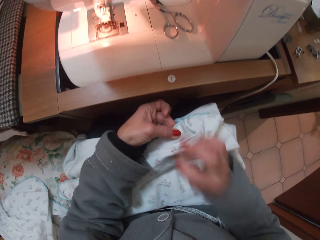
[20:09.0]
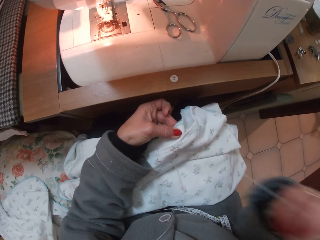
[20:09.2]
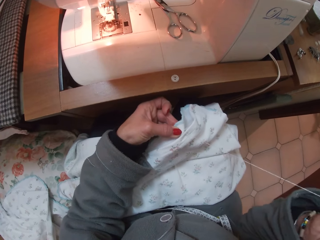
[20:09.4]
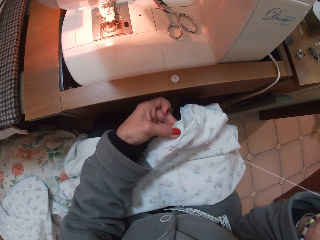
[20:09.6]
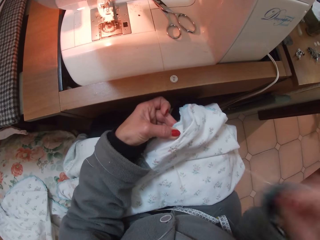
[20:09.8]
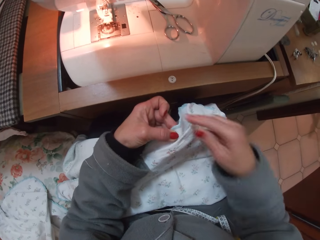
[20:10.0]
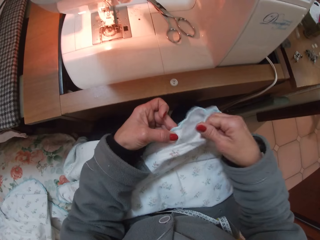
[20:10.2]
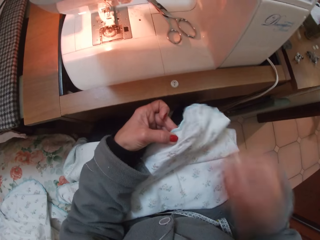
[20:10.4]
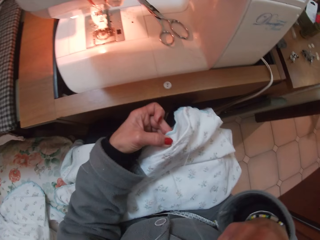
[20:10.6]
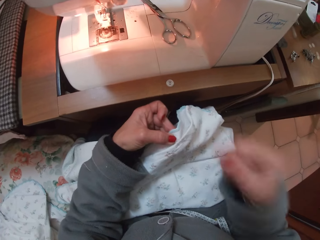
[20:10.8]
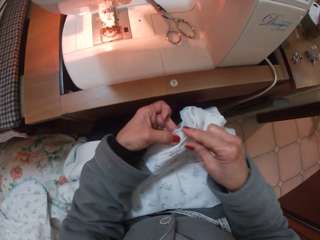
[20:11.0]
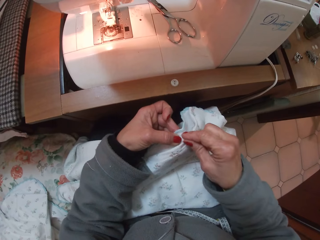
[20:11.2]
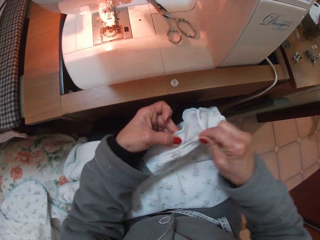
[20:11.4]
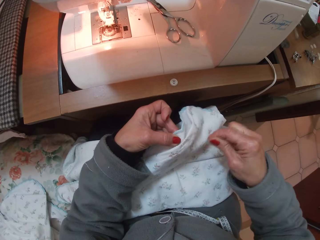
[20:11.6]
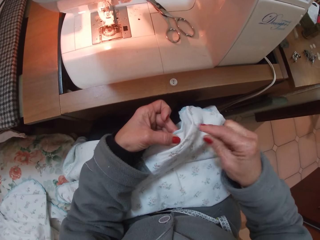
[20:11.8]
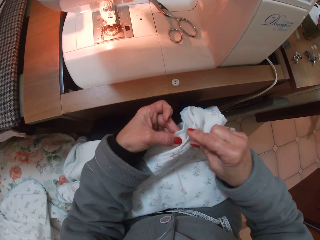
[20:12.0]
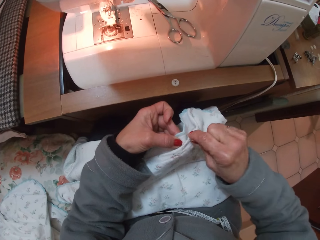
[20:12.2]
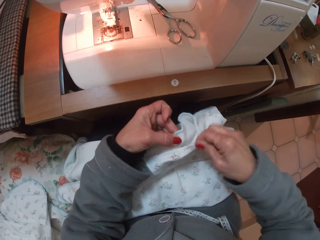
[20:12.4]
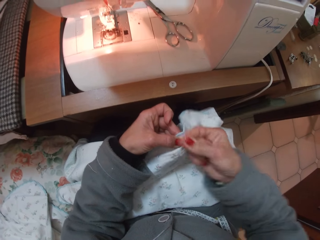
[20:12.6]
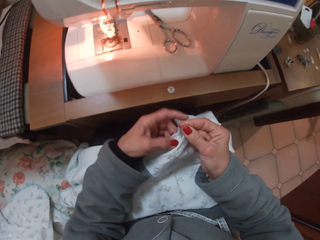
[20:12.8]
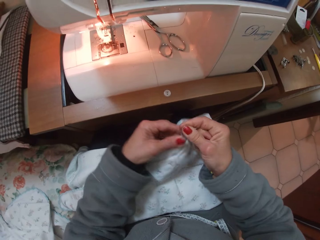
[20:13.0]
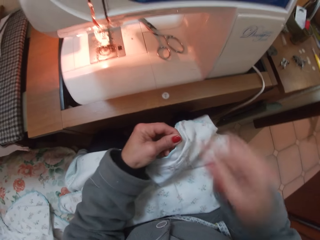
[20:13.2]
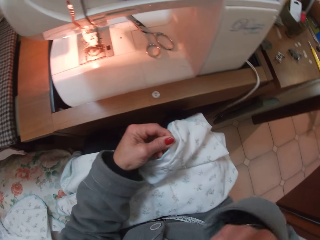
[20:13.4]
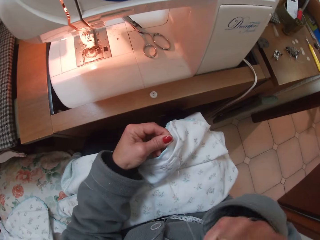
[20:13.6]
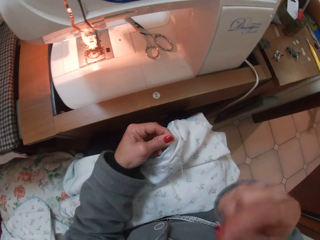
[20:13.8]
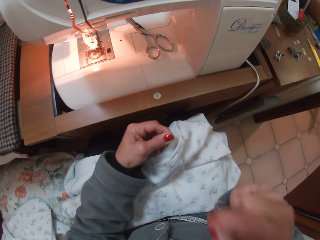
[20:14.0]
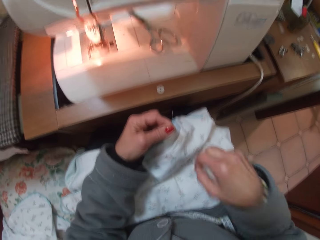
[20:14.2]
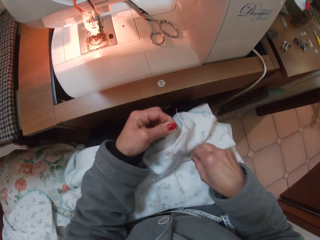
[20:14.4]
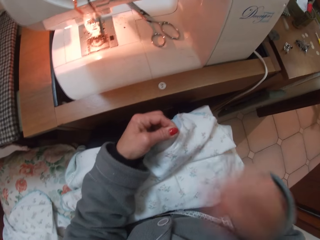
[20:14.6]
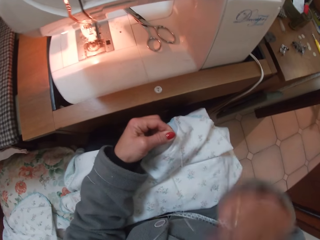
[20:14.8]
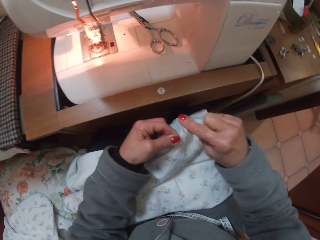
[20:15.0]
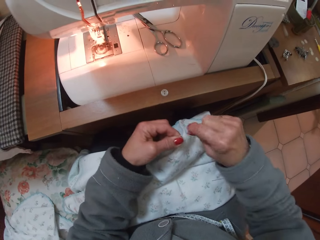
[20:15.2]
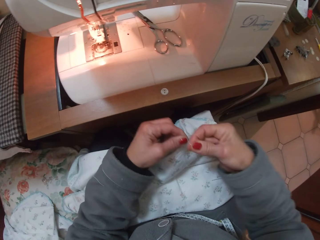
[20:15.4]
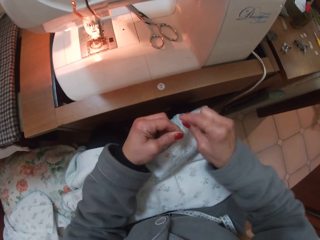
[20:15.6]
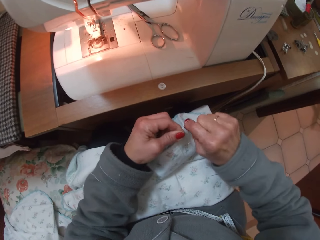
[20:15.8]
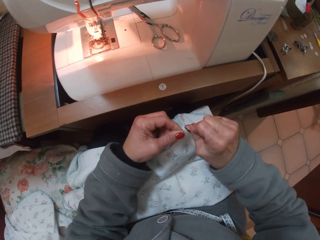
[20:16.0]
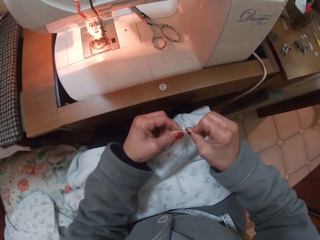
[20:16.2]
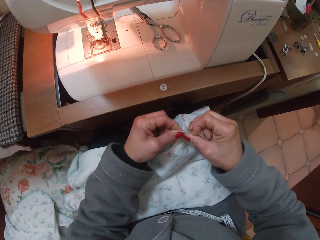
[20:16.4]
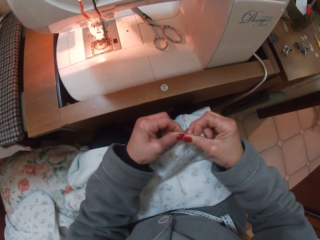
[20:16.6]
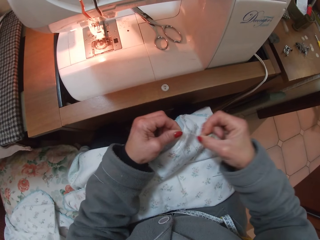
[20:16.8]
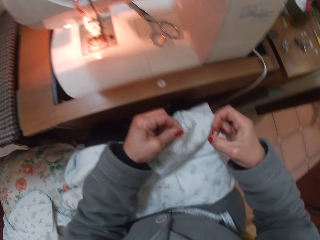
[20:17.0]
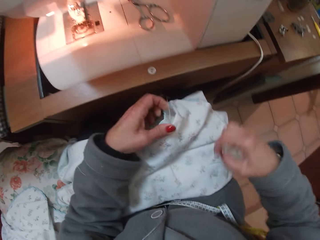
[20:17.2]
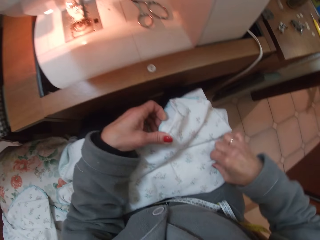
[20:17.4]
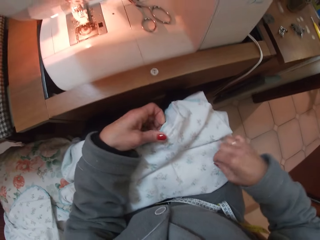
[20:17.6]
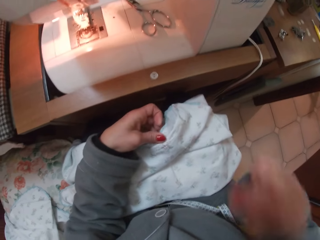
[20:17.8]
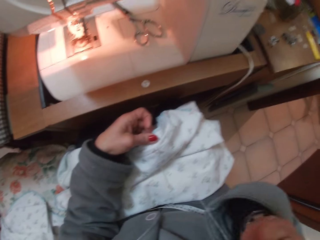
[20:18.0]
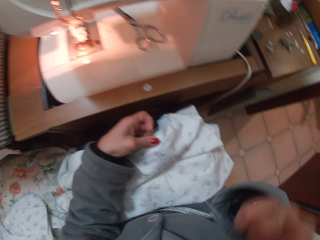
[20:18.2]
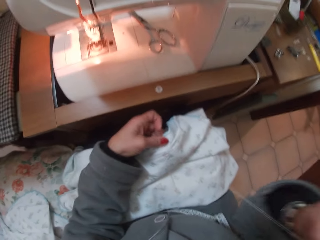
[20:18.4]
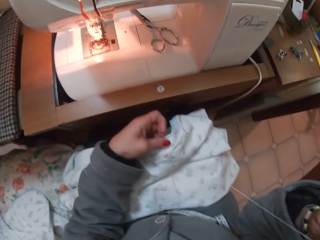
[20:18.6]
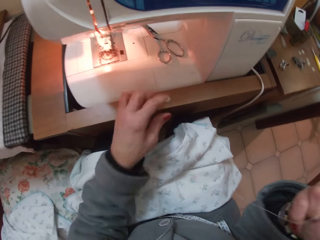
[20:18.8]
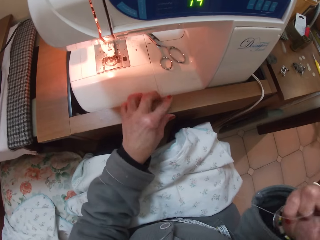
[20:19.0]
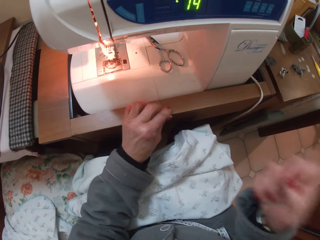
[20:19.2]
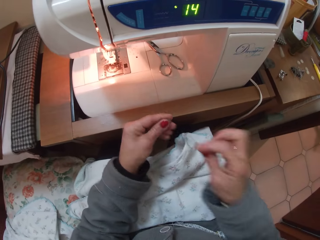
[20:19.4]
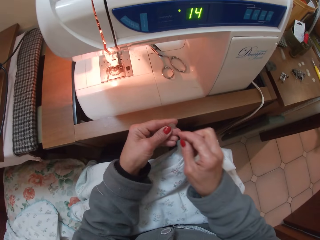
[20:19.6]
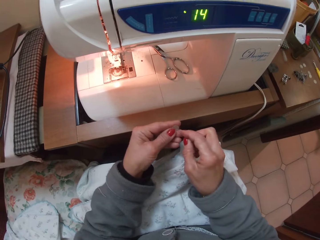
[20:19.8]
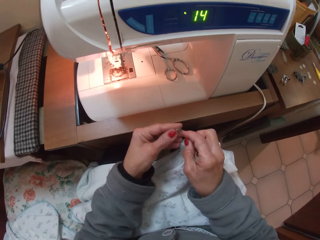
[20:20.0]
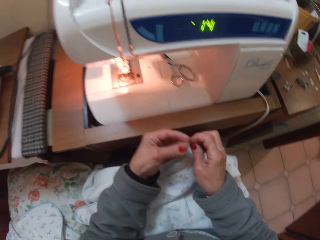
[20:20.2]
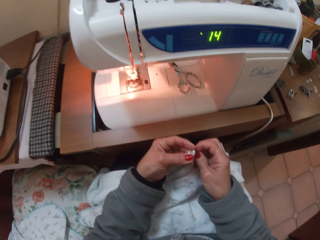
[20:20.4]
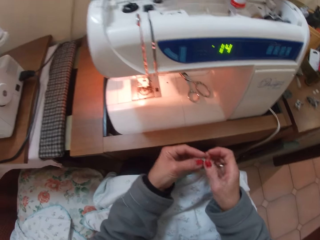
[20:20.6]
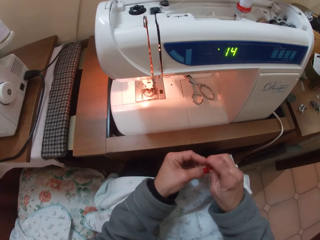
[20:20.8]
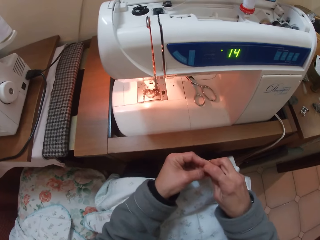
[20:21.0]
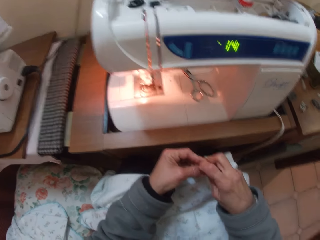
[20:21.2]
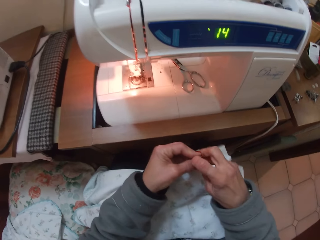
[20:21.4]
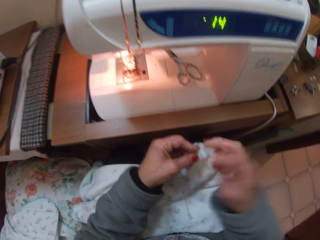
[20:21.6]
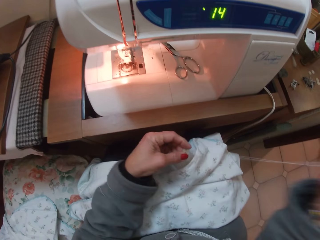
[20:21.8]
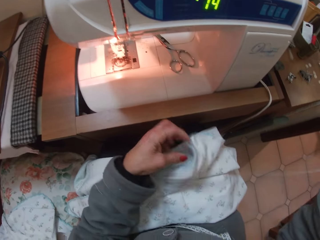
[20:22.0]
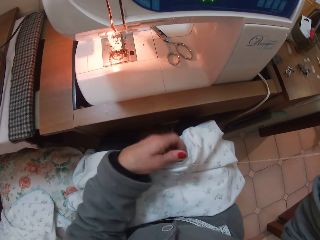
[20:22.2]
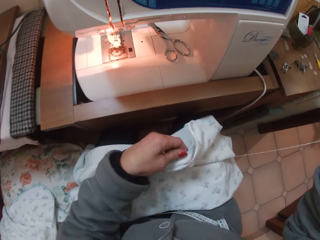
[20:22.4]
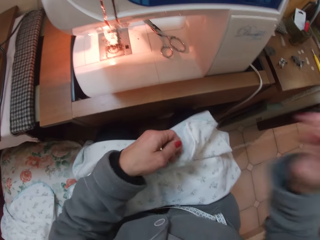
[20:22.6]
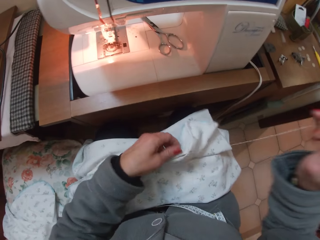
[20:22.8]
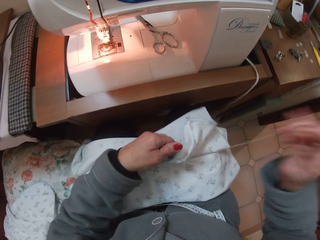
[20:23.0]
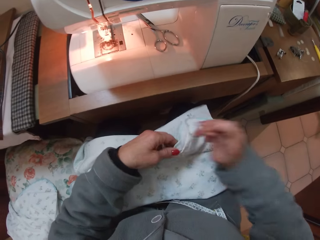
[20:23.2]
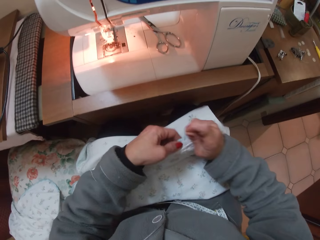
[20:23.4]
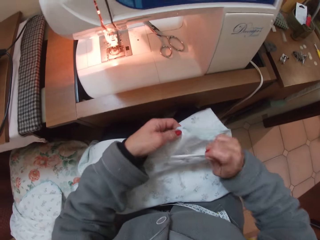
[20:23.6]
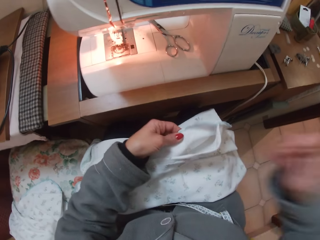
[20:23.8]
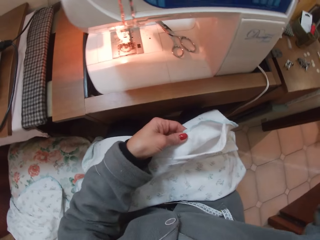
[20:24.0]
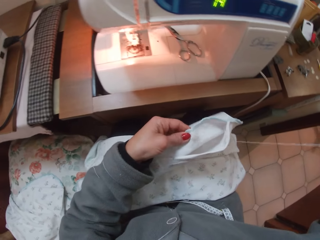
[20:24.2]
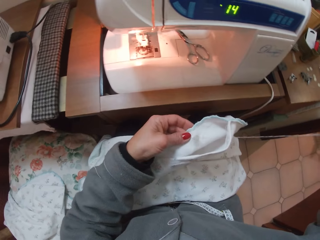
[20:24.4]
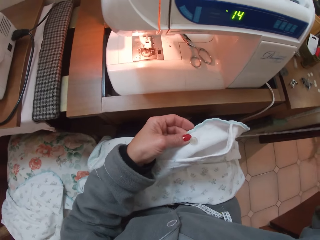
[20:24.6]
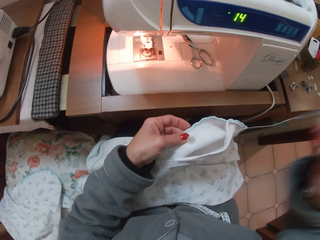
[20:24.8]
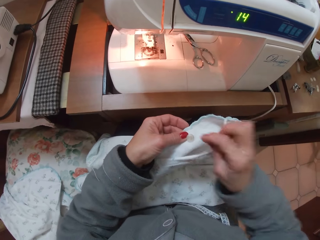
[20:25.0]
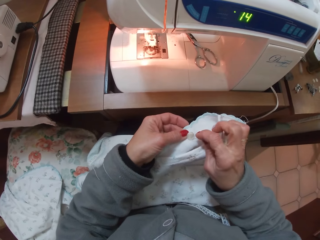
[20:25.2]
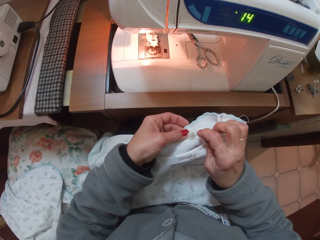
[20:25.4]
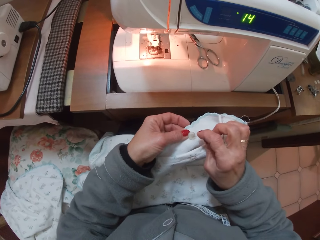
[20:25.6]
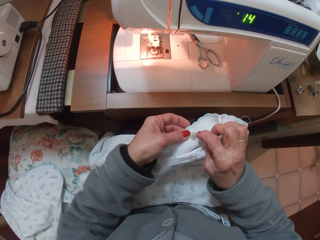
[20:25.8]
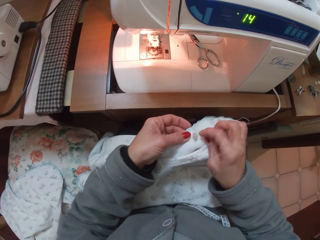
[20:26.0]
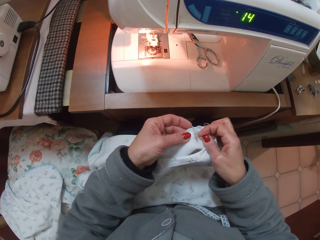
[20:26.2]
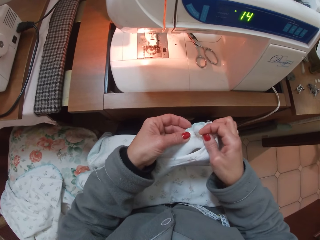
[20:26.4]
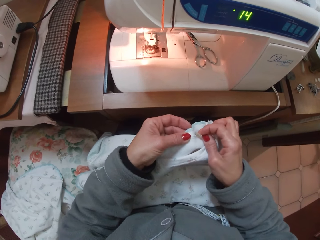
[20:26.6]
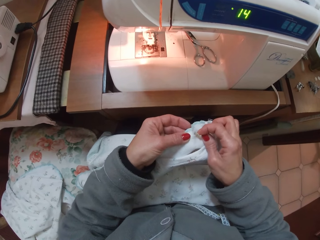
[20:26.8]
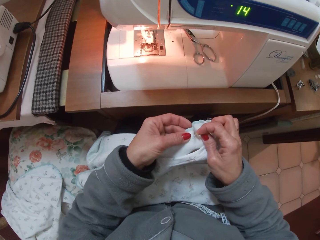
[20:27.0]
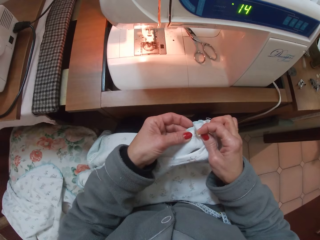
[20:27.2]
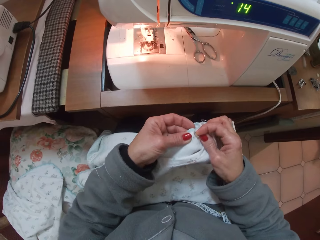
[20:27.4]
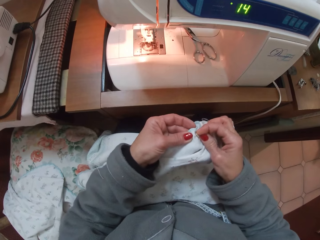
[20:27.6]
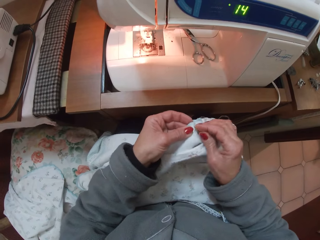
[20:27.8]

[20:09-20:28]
The camera wearer ties a knot. She picks up a white button with her left hand. She sews the white button on the piece of cloth. She inserts the needle into the button.

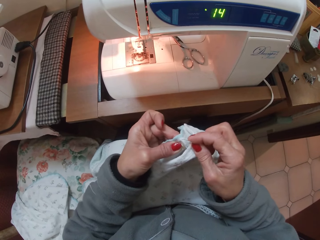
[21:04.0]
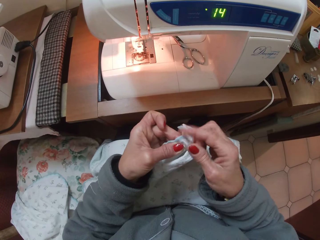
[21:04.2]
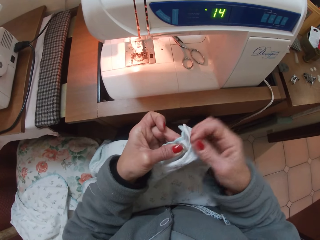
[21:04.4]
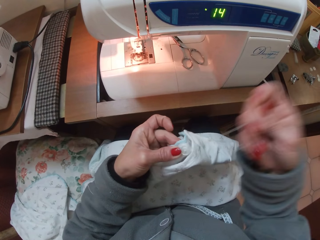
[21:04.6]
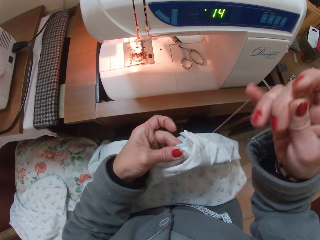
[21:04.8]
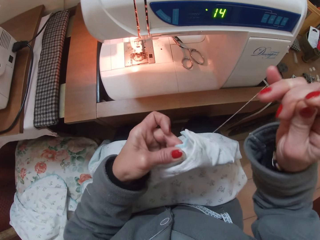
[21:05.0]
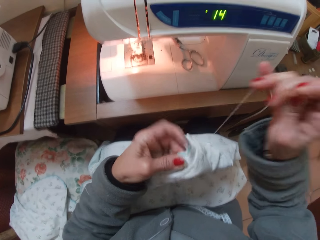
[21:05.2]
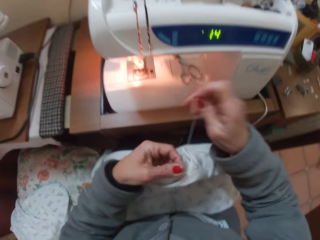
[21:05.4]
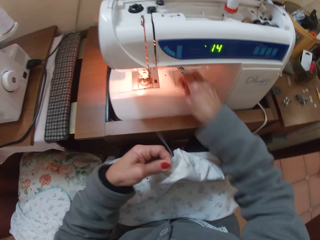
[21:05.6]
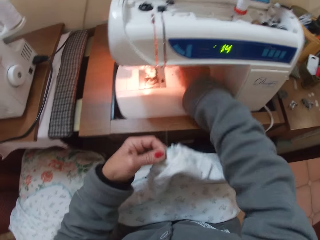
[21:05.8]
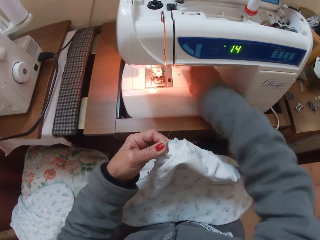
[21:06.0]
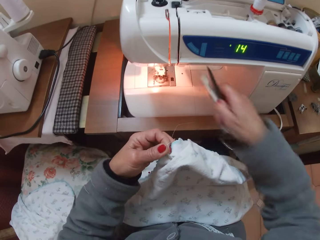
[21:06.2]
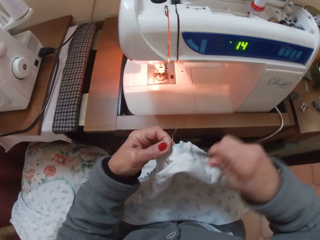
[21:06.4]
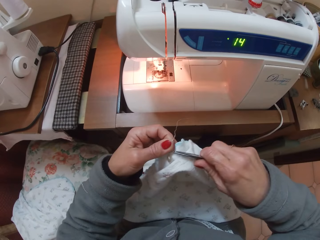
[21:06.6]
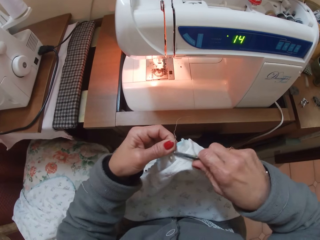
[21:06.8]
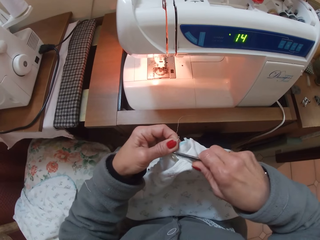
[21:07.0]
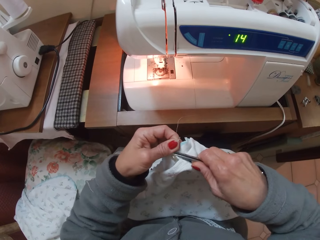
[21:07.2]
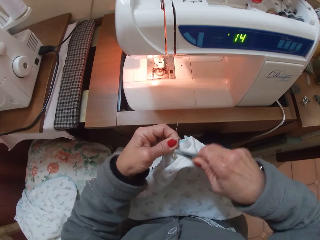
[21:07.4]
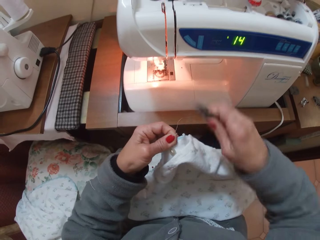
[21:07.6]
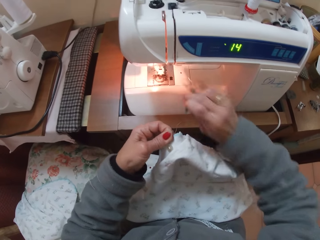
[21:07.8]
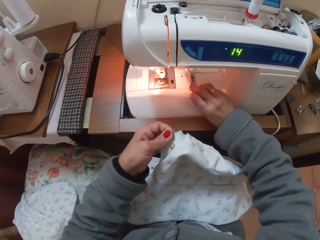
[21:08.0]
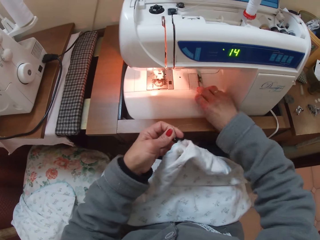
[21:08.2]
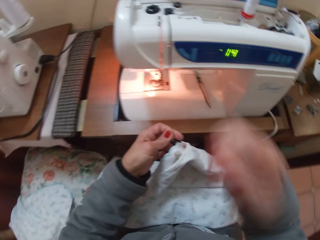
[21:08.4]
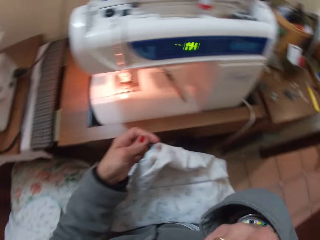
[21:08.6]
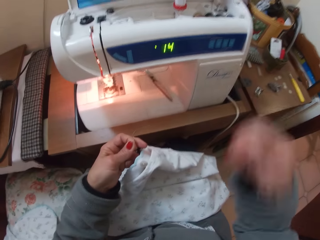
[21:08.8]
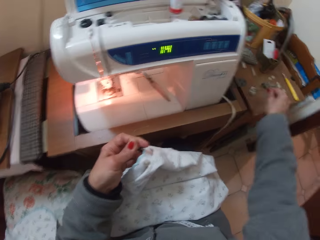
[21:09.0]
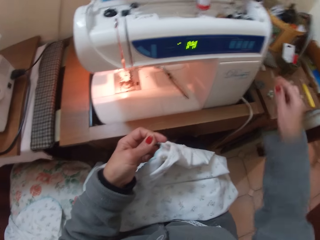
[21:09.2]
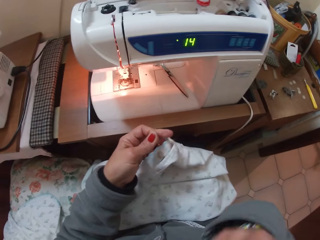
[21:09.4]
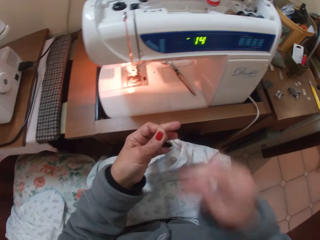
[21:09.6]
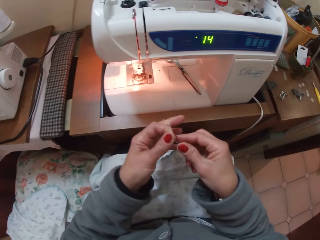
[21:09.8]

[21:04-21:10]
The camera wearer picks up the scissors. She cuts a thread with the scissors. She drops the scissors on the sewing machine. She lowers her right hand. She lowers her right hand again. She stretches towards the table. She lifts up her right hand. She puts a needle on the table.
